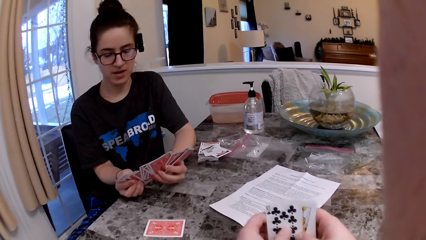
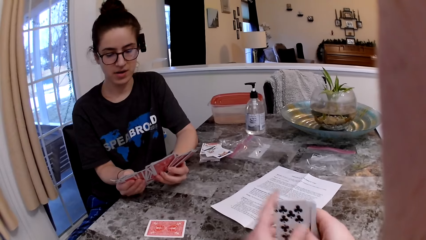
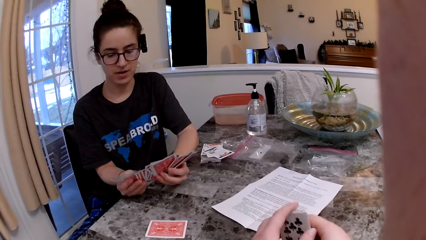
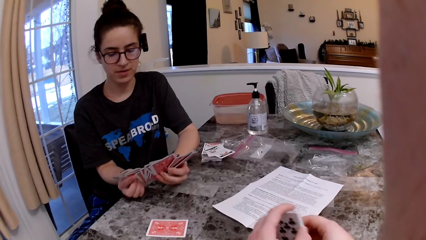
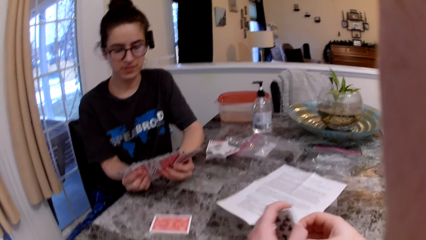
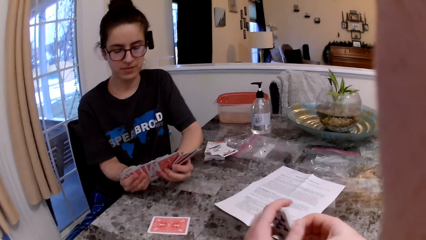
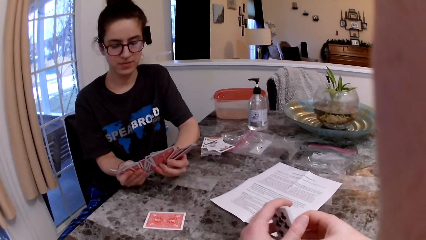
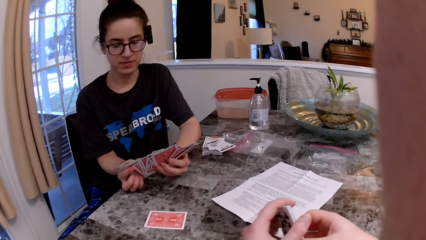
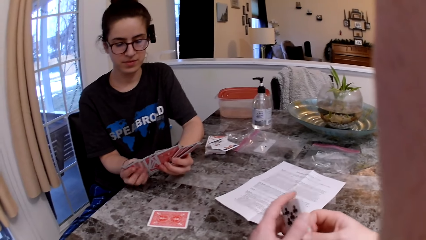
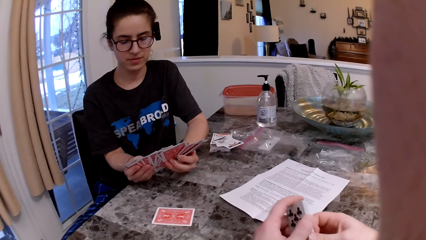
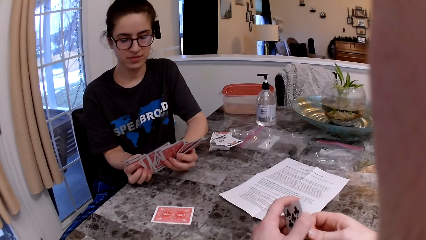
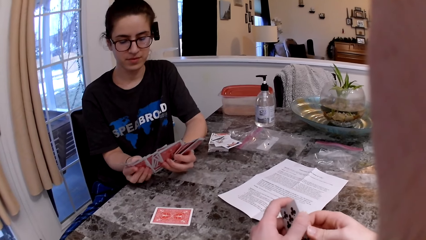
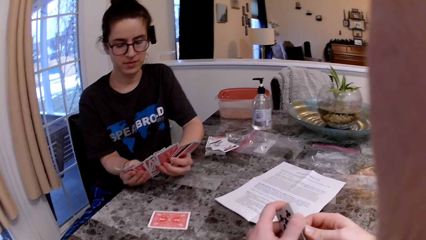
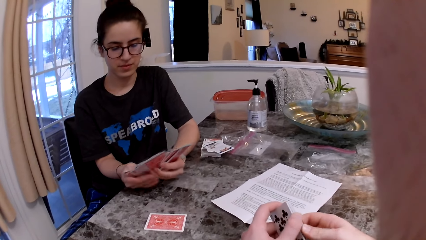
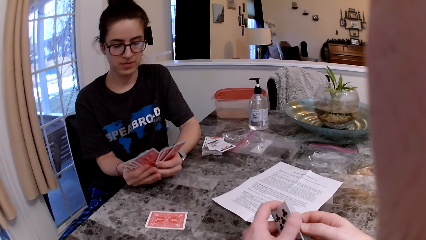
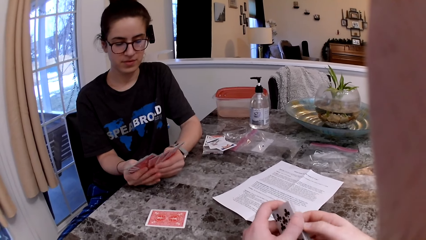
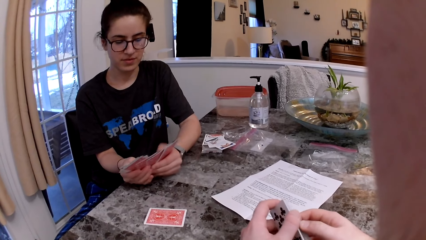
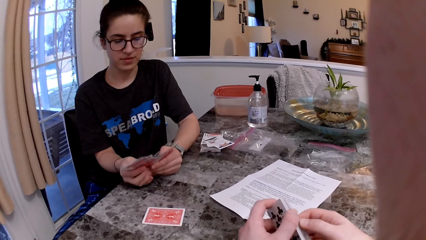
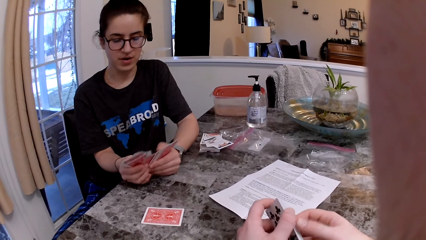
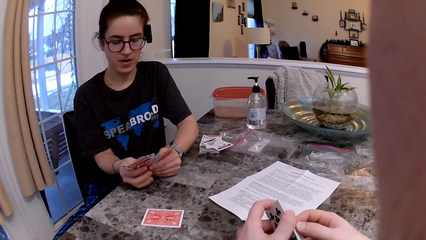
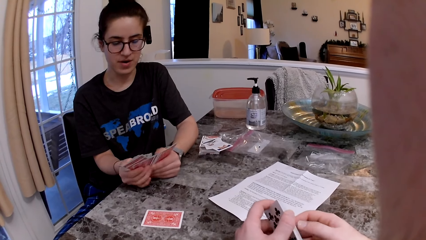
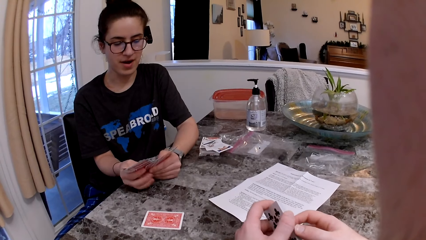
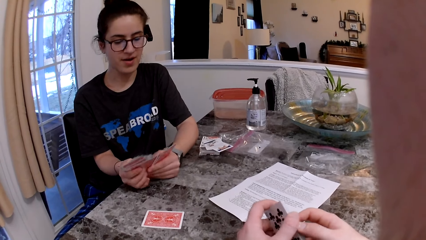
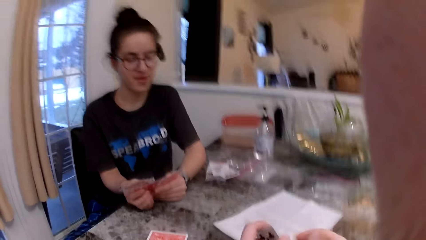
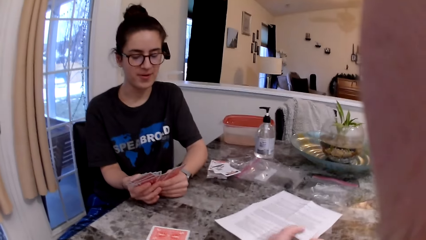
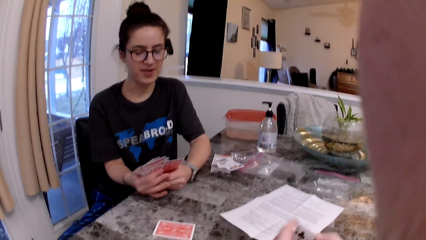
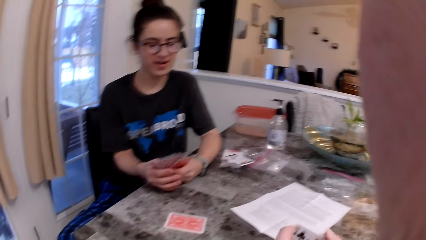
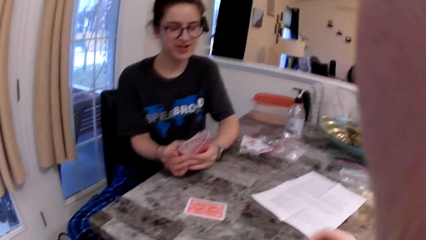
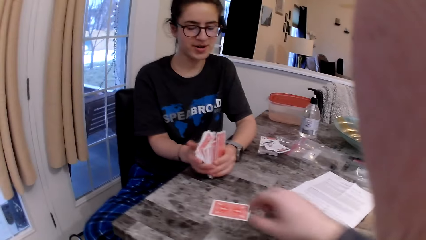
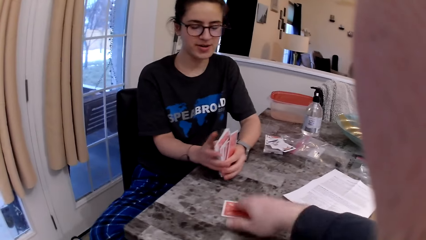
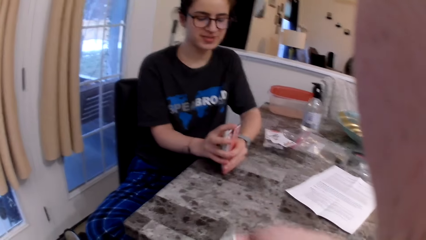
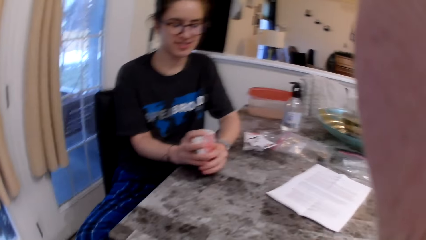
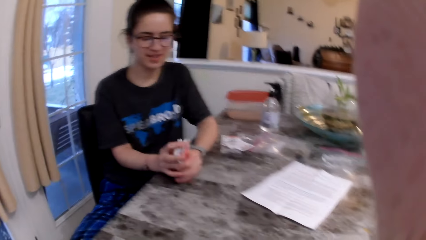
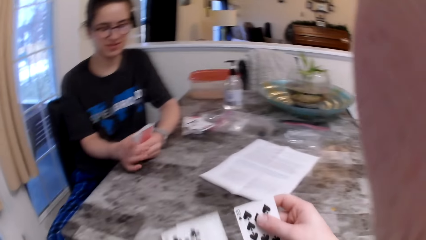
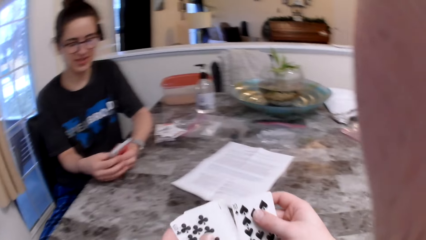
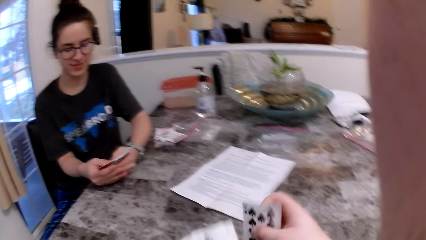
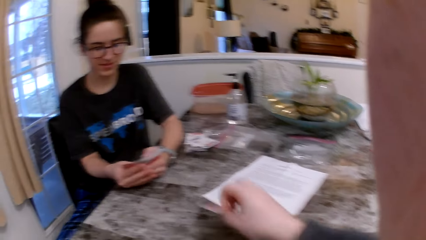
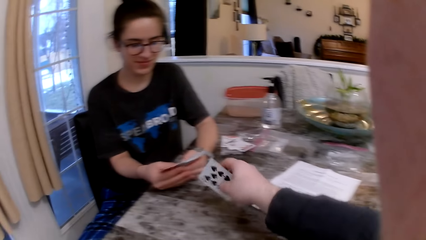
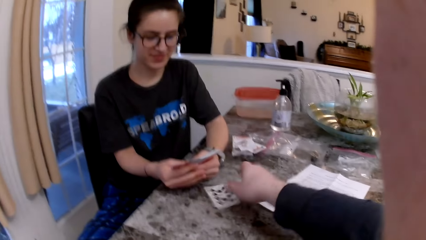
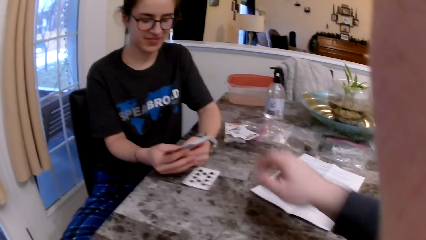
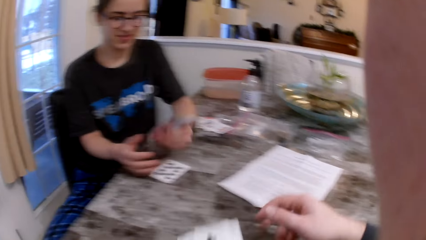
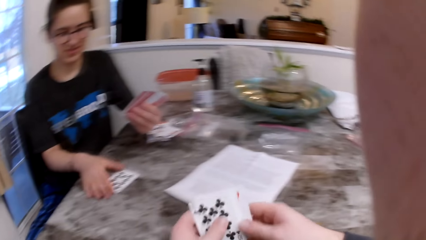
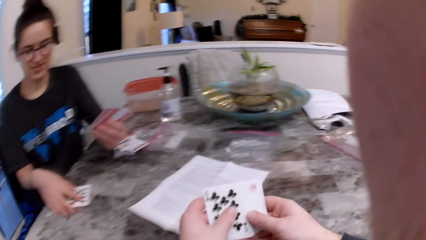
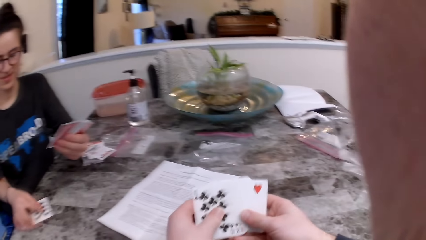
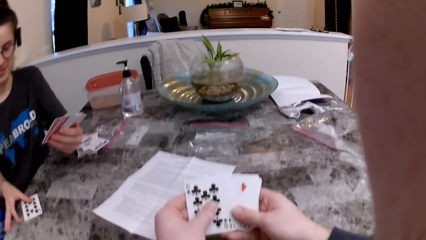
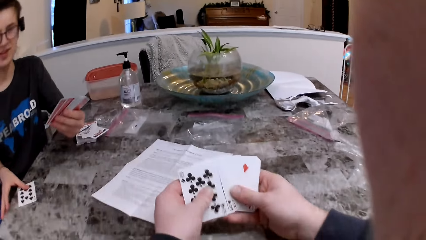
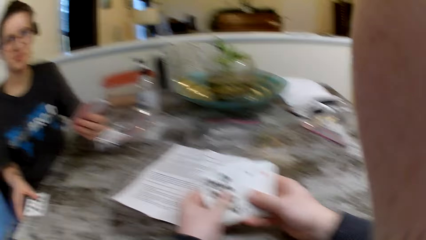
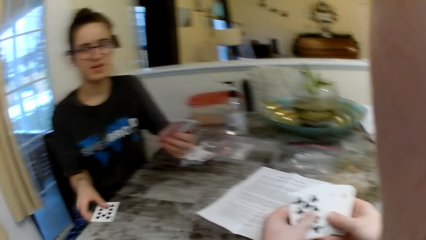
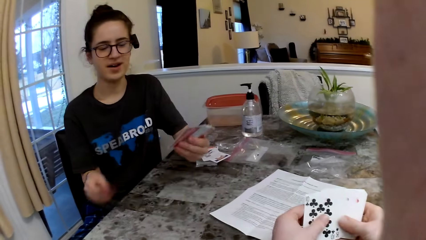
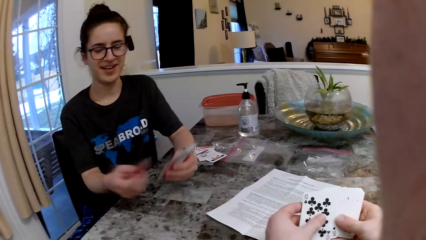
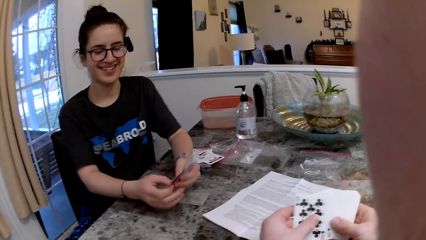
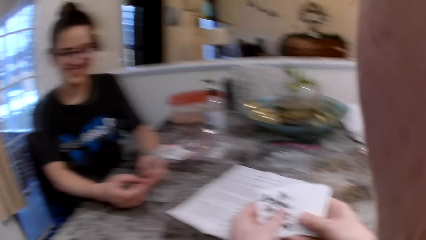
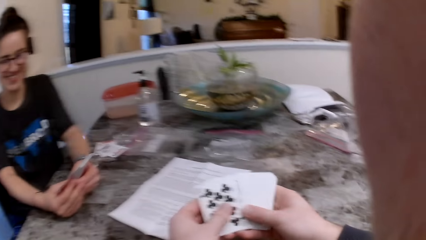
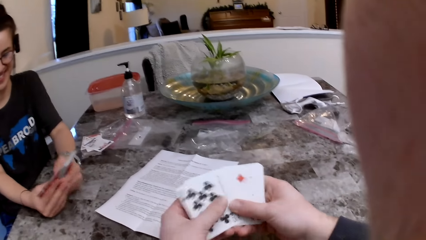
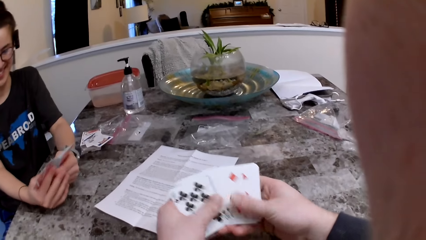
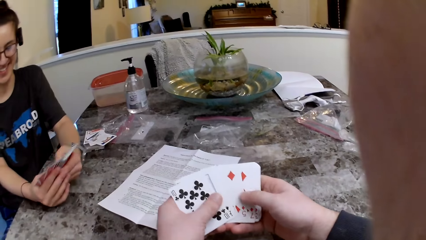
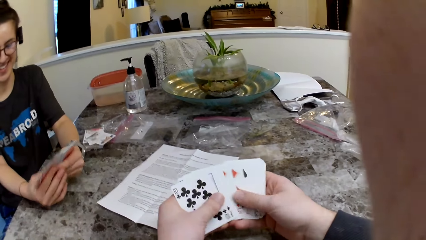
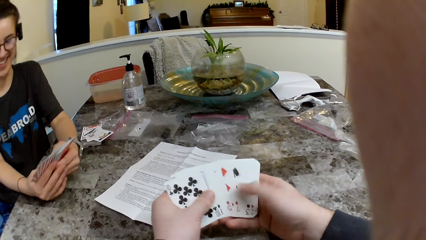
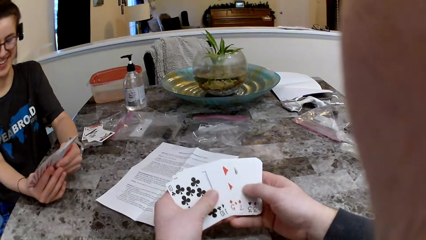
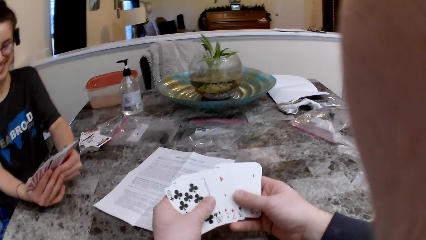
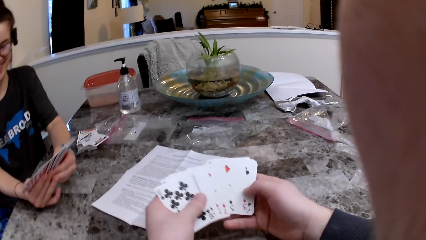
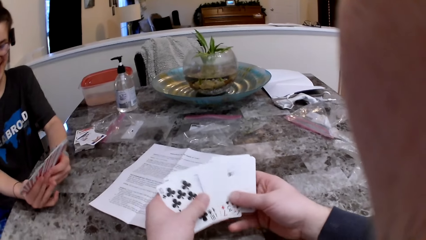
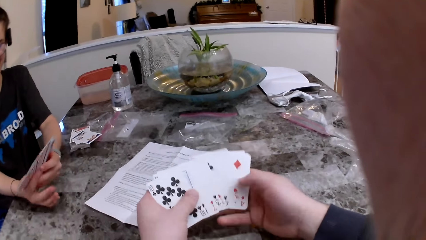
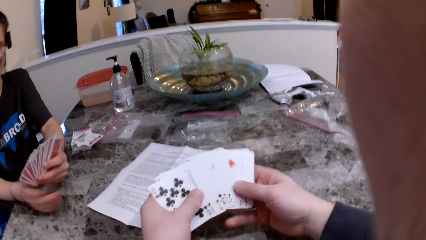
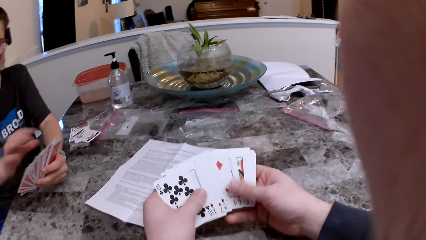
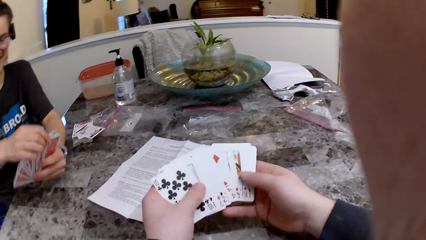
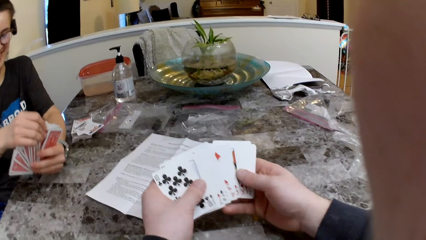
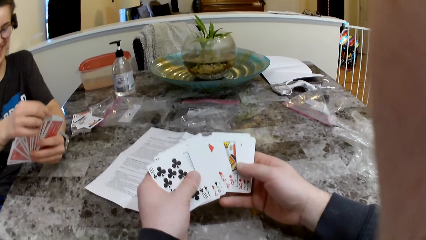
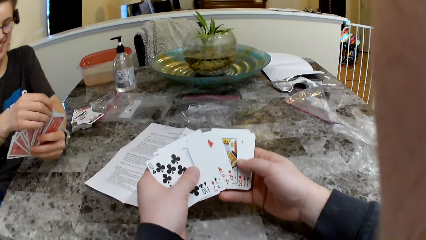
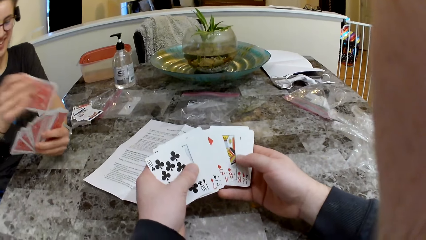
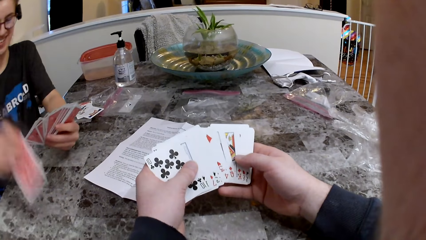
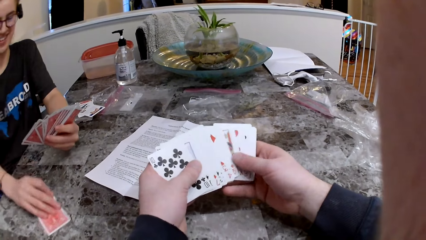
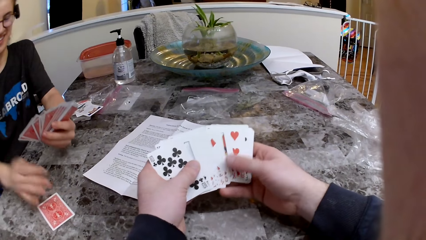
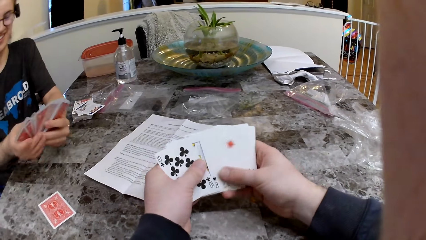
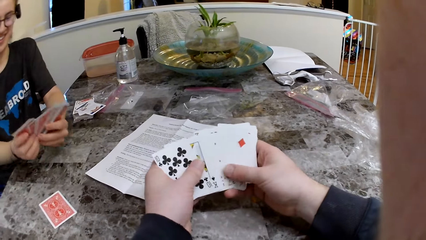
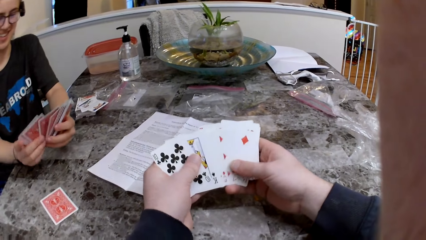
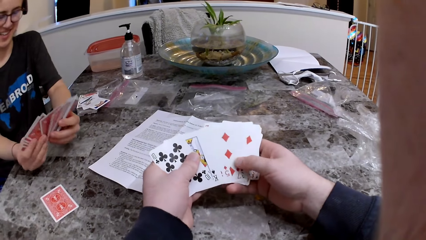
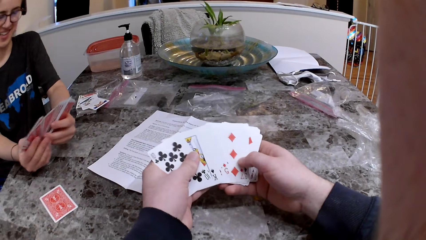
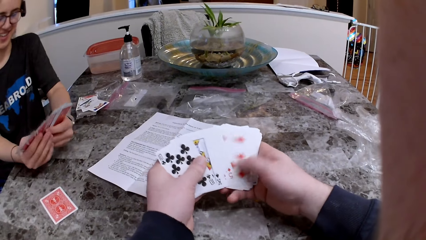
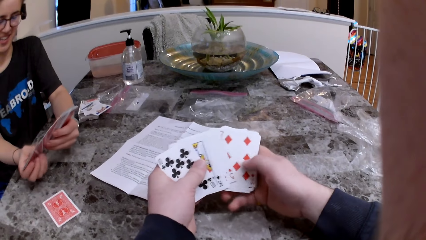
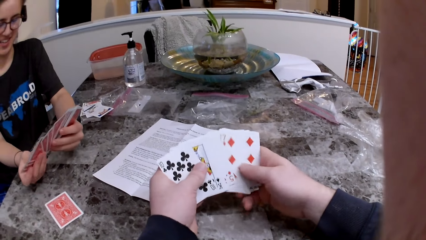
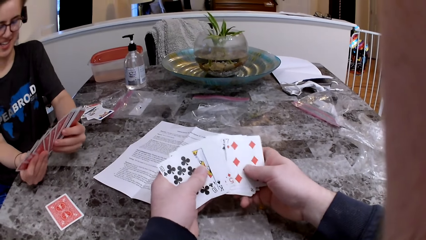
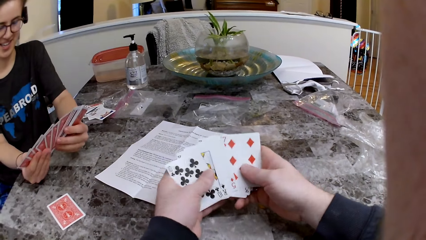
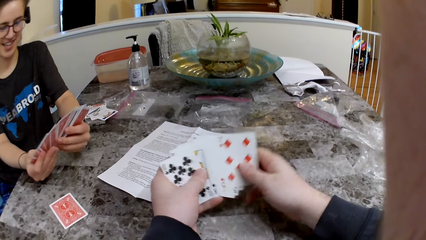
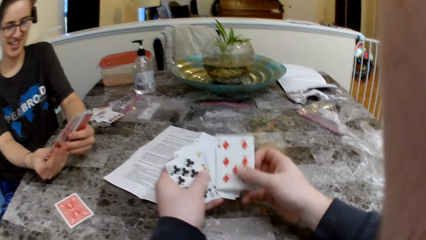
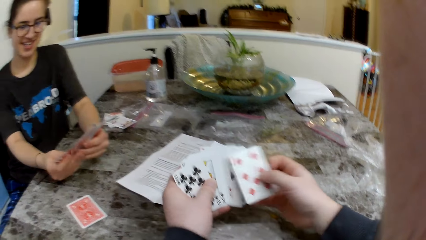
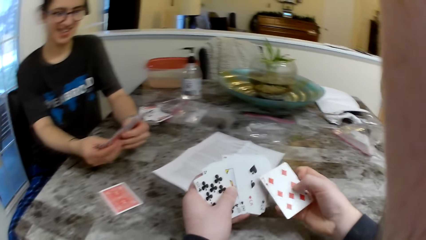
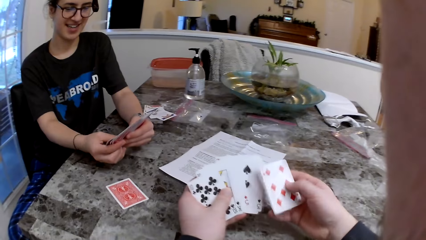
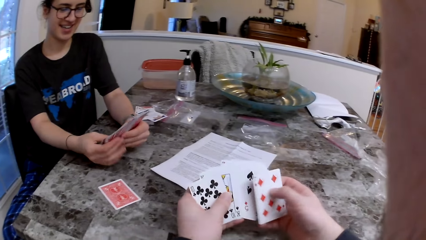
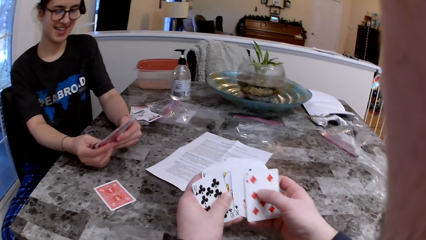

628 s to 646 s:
The camera wearer picks up a card on the table with his right hand. He arranges the cards, drops the card on the table with his right hand, and gives the woman a card. The woman picks up the card on the table with her hand. She drops a card on the table with her right hand.
